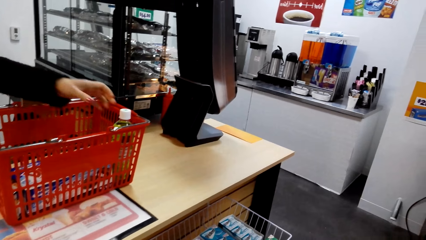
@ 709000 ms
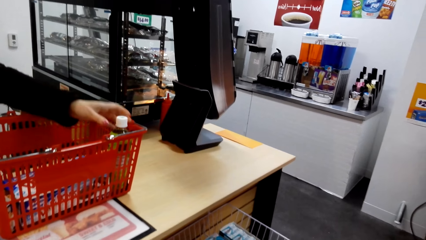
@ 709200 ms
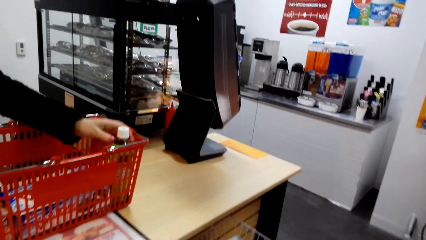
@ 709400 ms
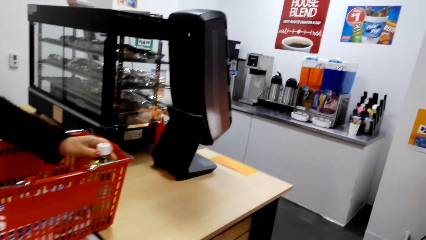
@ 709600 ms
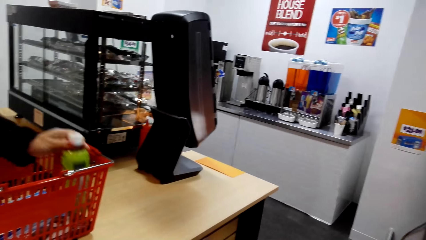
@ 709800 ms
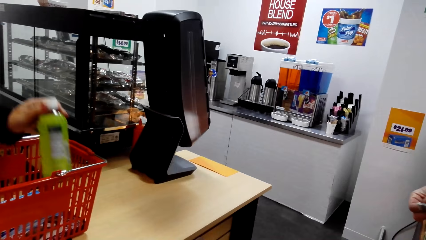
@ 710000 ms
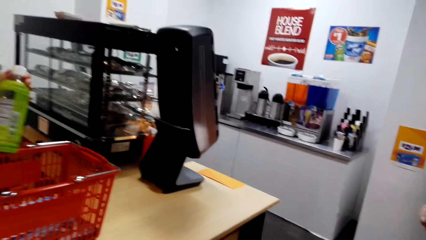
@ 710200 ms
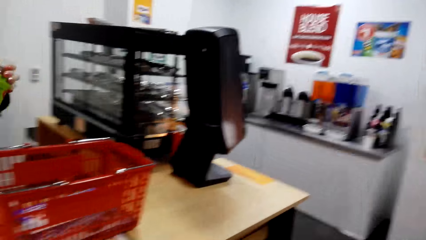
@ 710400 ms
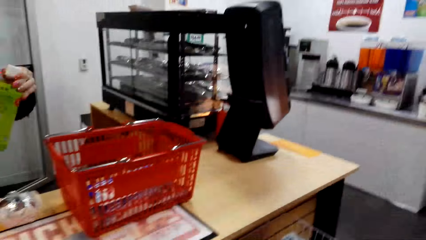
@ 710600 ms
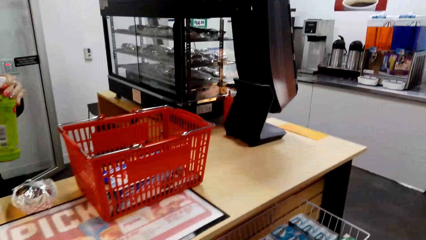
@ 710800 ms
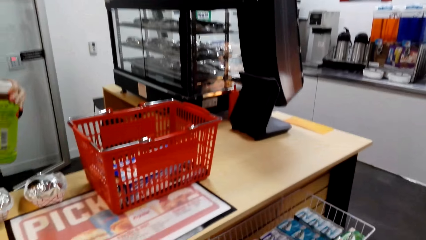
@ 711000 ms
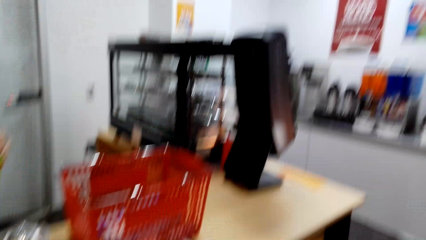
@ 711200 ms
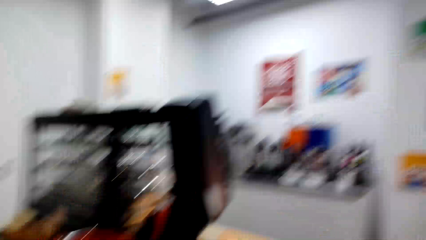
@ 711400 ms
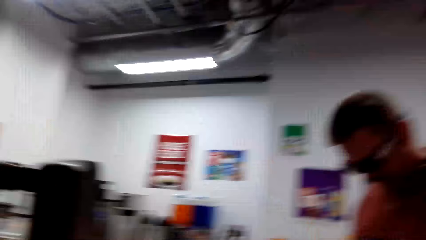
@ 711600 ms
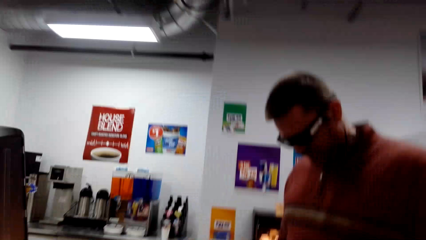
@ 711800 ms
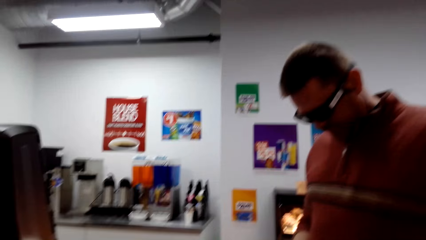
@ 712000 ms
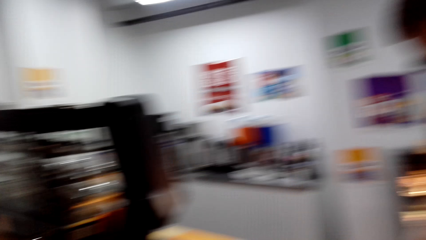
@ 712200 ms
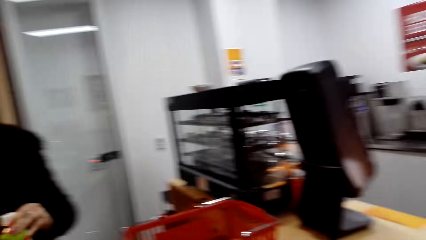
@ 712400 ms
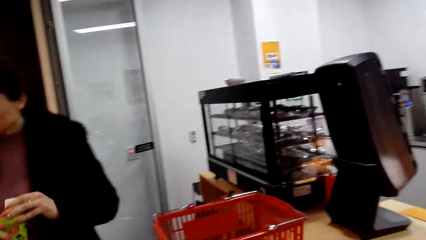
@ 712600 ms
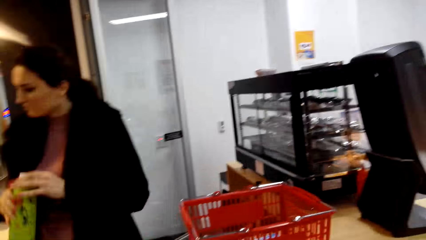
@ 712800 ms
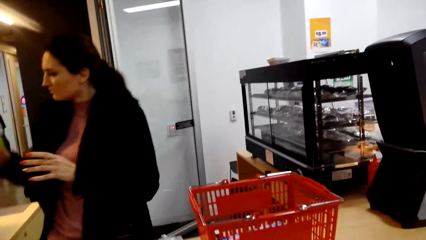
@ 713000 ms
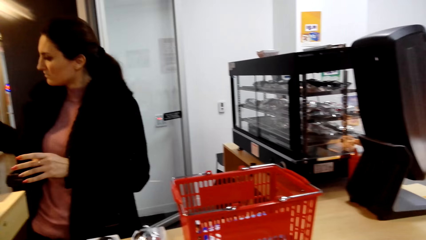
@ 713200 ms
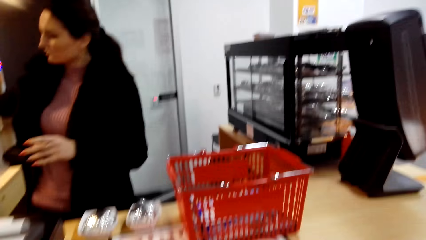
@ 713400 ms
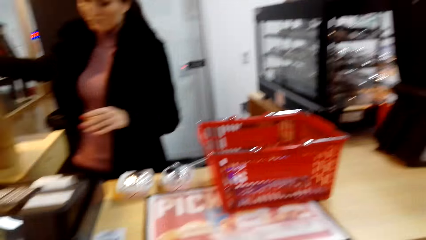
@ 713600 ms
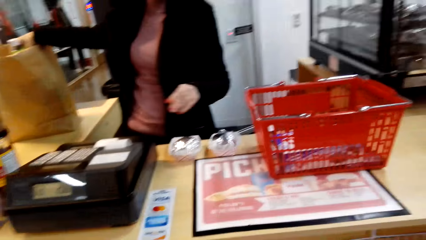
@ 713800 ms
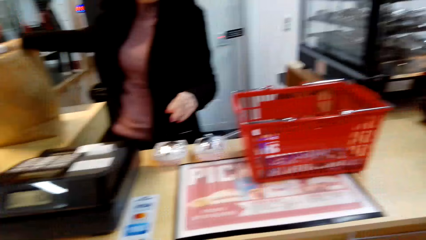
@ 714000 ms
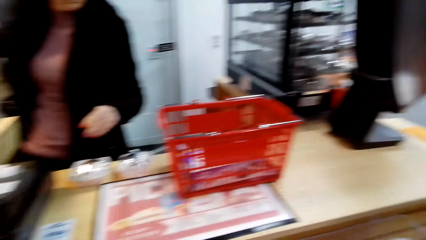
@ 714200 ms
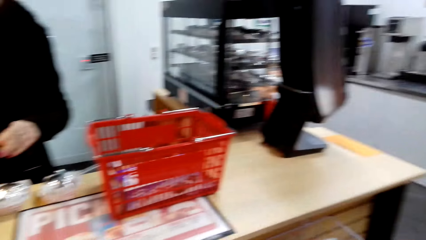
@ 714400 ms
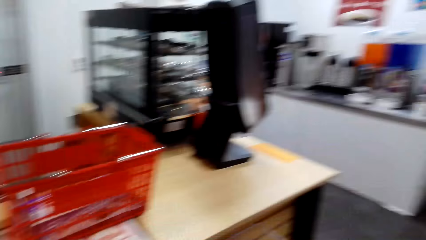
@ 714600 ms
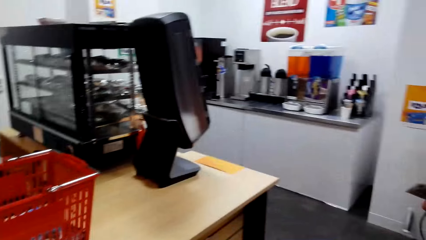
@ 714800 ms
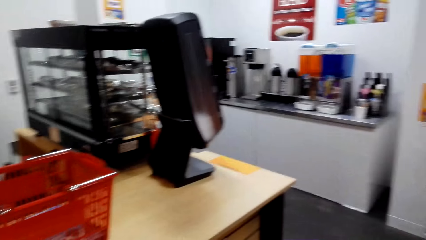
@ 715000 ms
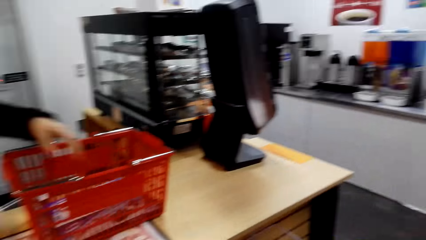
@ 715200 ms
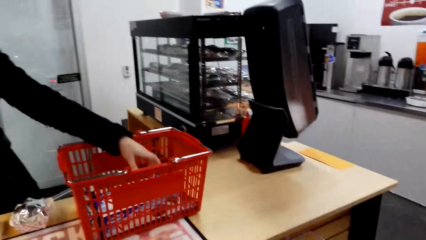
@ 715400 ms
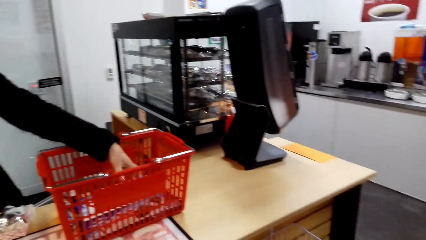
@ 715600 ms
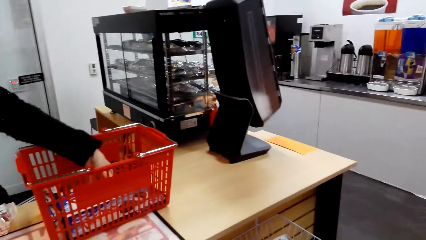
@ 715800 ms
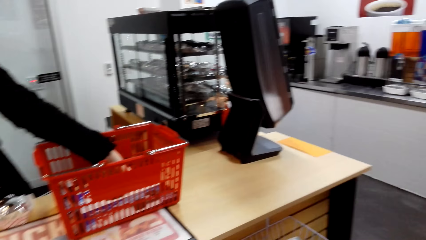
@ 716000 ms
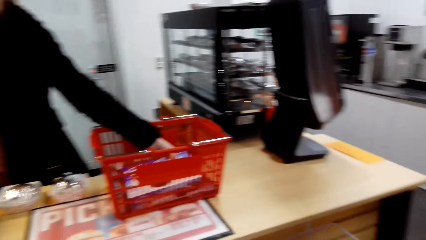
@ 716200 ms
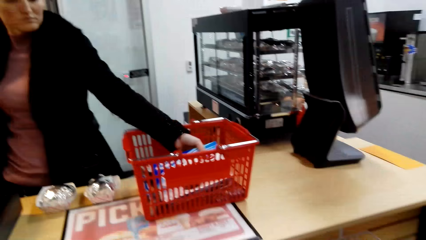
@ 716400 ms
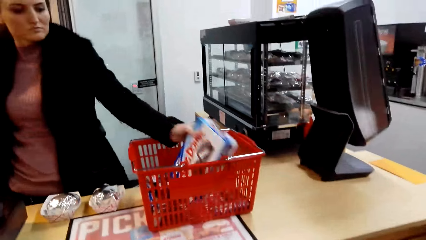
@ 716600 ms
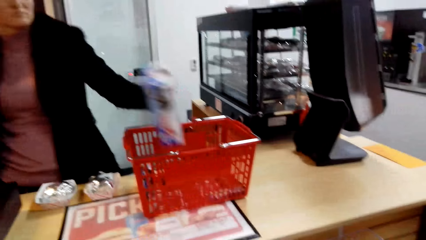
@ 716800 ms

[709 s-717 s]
The camera wearer looks at a man.

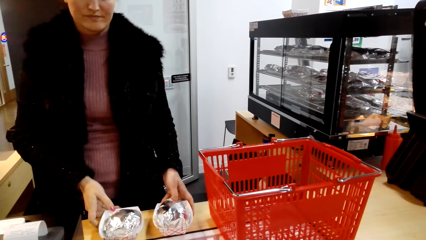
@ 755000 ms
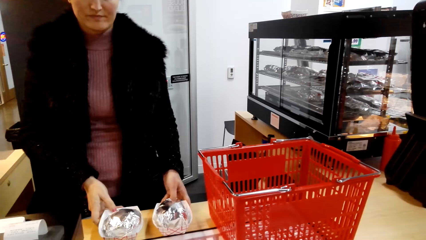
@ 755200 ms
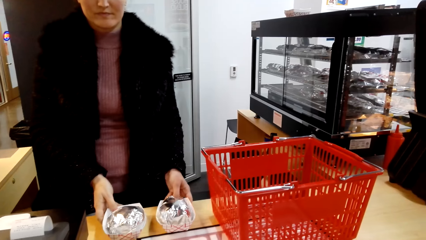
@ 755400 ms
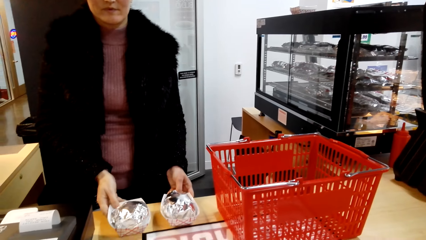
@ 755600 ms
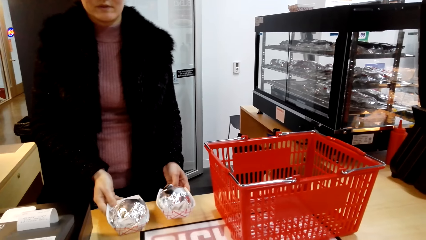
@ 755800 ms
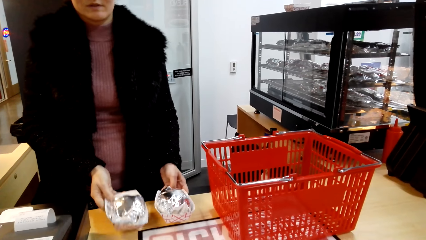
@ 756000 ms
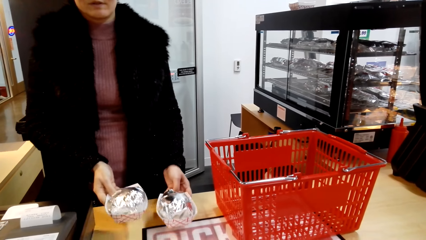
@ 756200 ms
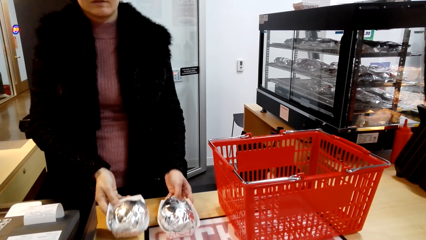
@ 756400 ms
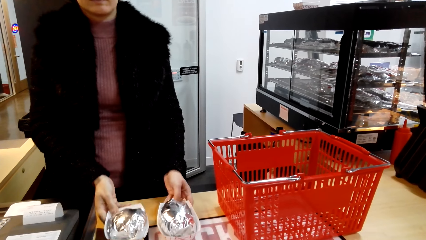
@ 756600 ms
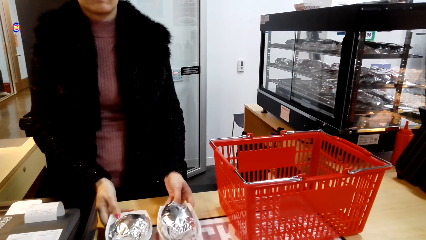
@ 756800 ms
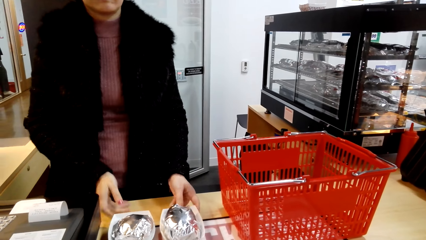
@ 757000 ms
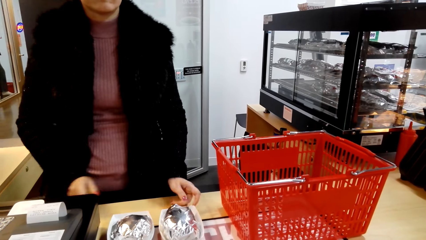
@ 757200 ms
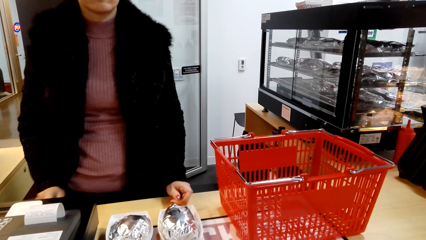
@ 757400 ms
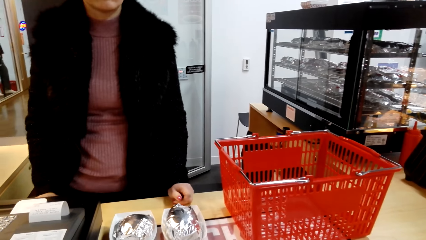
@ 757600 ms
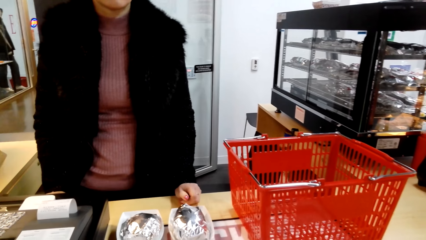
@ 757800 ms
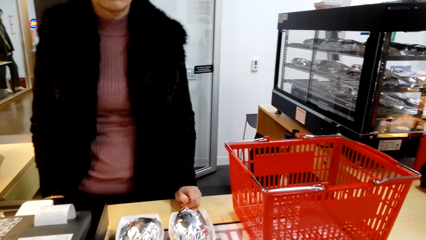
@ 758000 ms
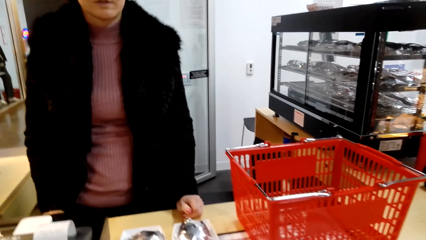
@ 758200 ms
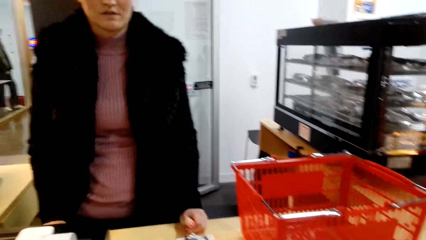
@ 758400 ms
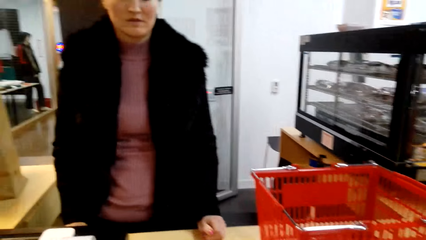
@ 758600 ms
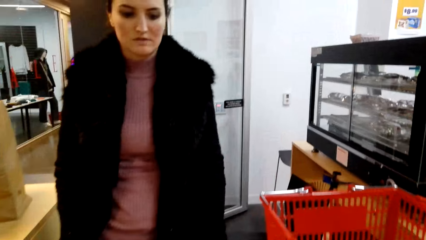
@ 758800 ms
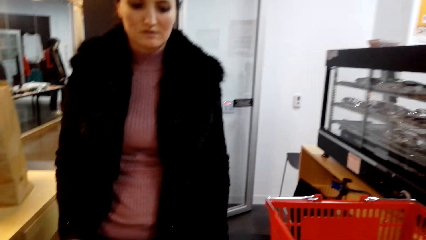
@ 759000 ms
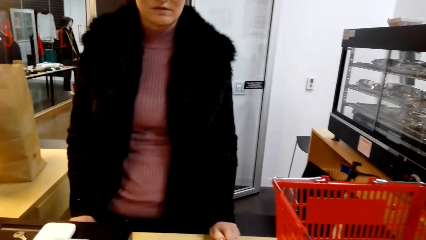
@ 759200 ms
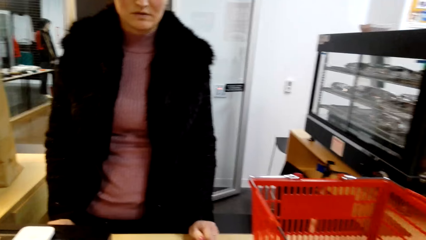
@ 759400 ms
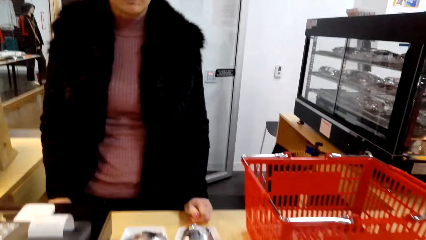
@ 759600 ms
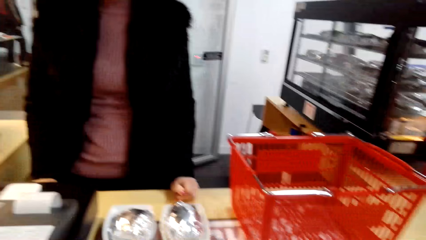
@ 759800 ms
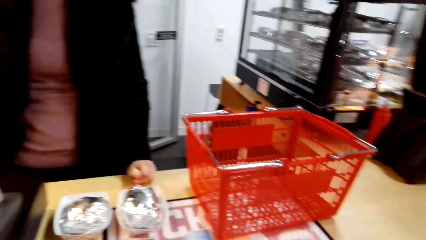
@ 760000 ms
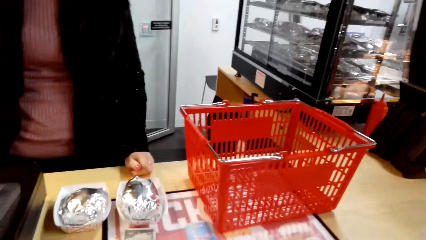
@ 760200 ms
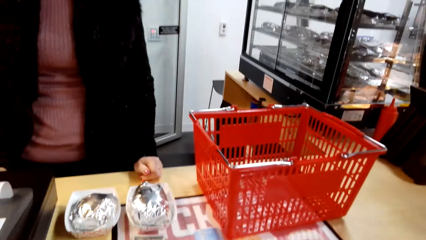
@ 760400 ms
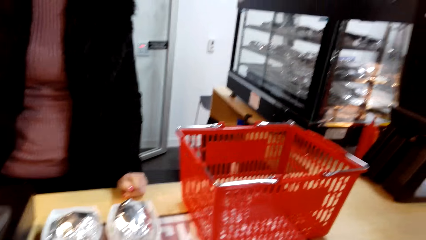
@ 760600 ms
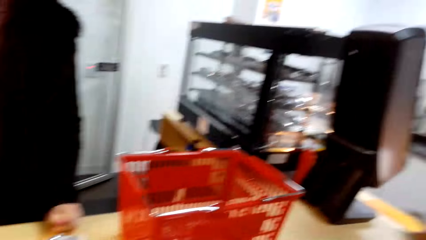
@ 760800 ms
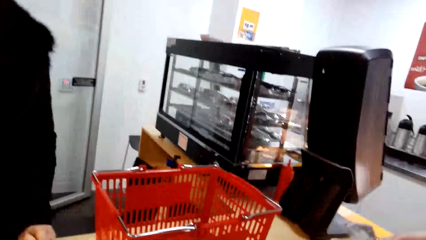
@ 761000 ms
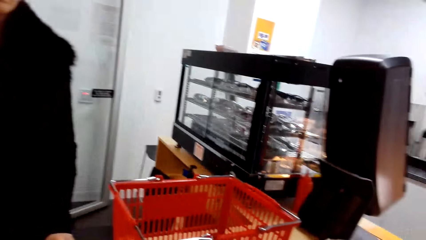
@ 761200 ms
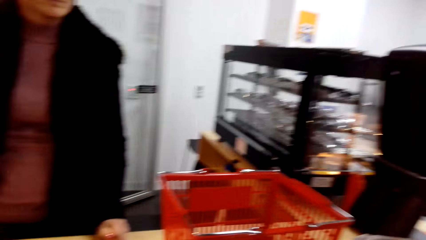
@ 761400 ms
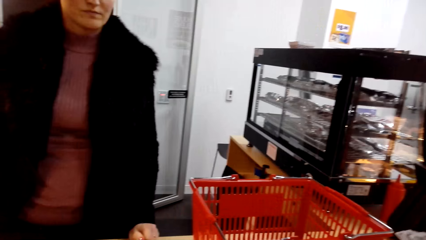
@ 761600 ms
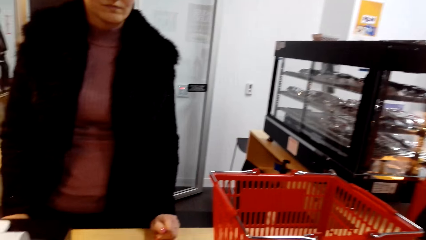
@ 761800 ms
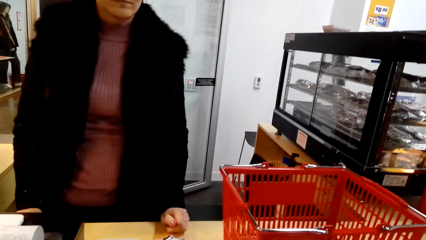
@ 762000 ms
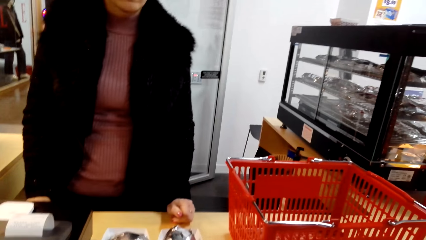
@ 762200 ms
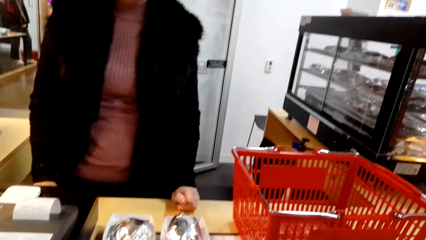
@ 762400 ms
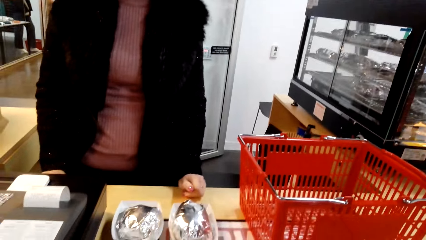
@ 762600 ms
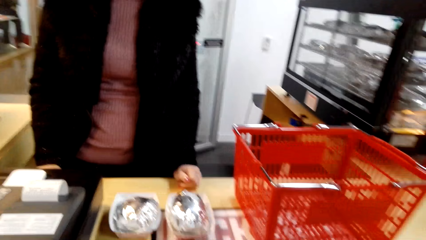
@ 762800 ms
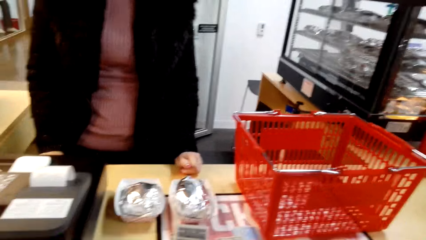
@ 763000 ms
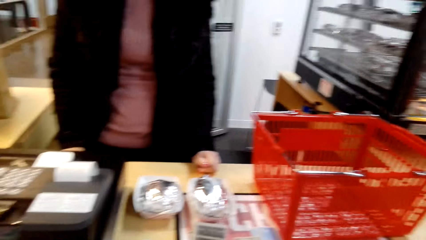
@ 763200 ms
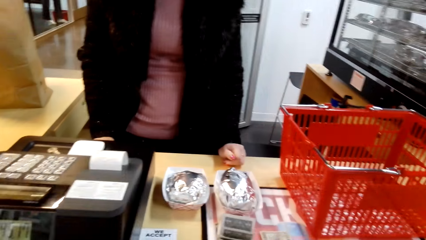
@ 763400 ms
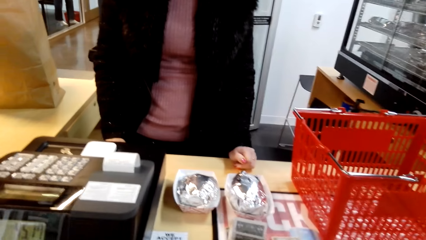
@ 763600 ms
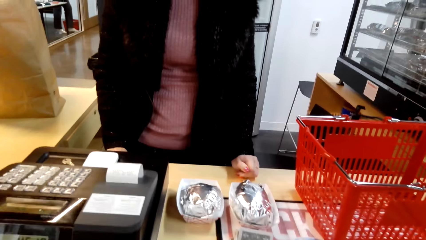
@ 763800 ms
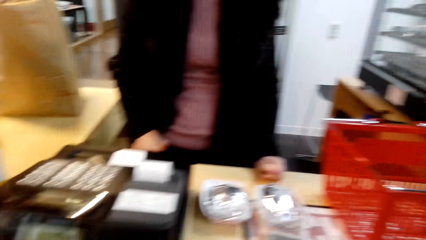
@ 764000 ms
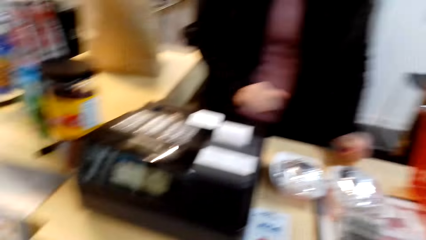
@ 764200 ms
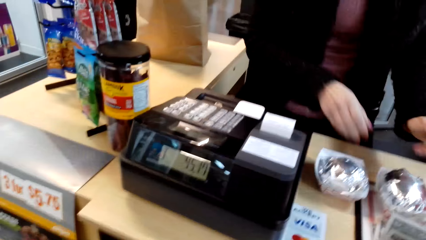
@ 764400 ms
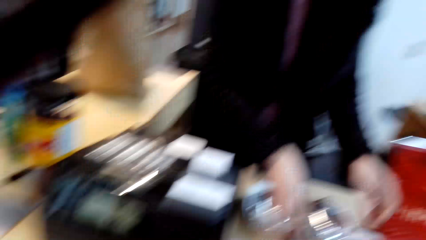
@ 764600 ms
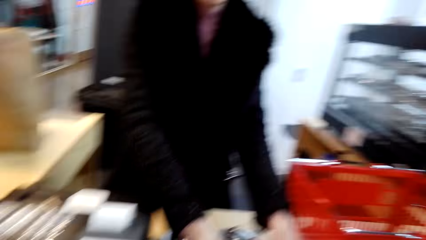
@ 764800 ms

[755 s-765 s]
A woman pushes the sandwiches towards the camera wearer and a man.
